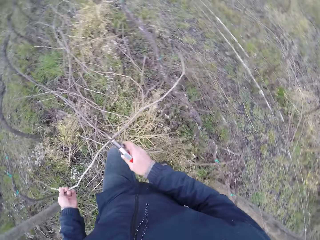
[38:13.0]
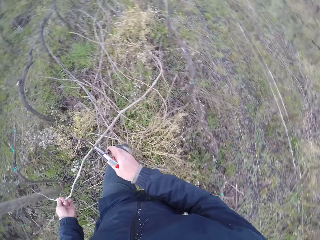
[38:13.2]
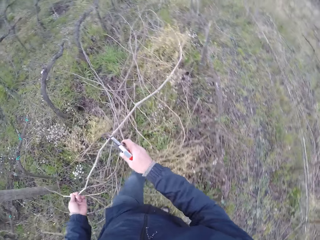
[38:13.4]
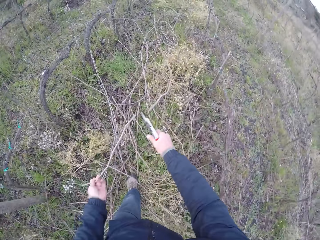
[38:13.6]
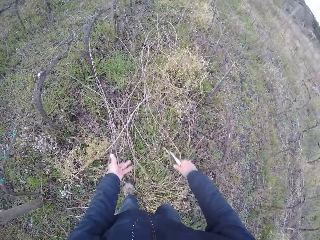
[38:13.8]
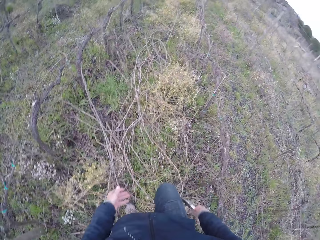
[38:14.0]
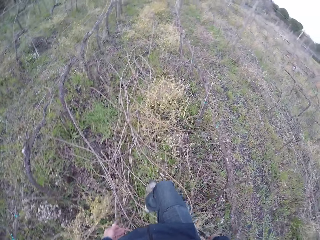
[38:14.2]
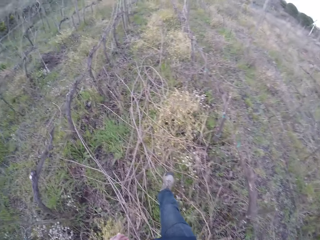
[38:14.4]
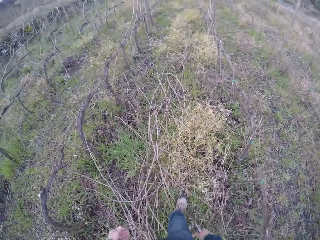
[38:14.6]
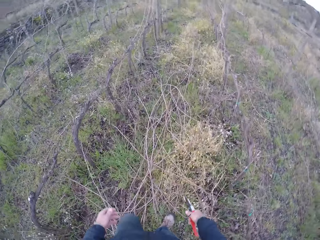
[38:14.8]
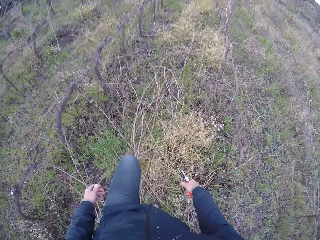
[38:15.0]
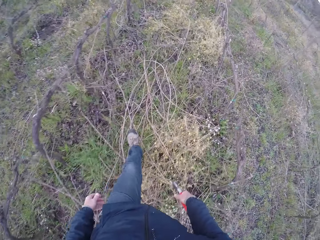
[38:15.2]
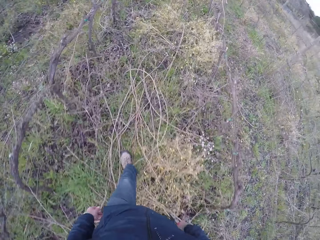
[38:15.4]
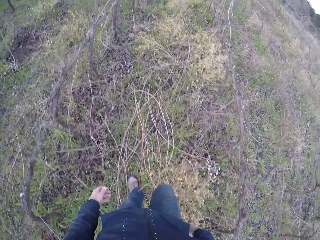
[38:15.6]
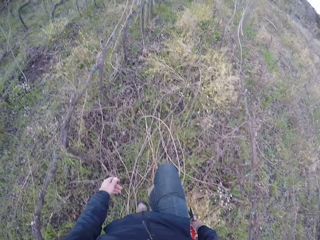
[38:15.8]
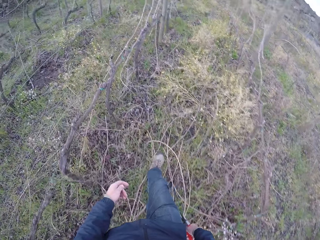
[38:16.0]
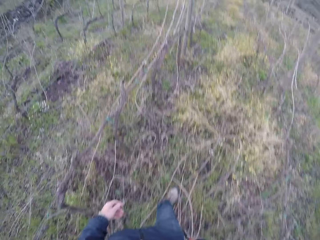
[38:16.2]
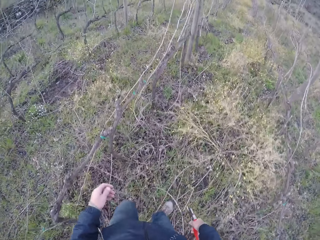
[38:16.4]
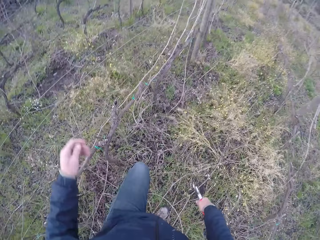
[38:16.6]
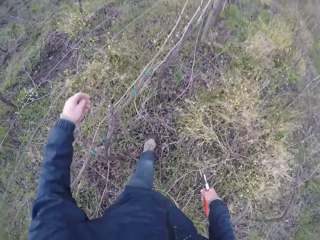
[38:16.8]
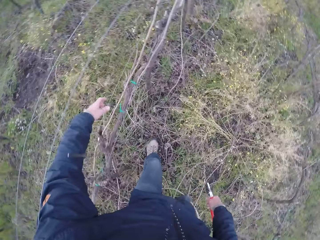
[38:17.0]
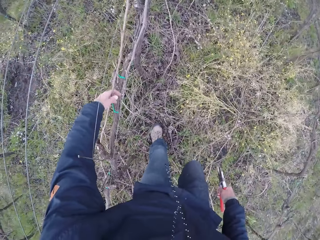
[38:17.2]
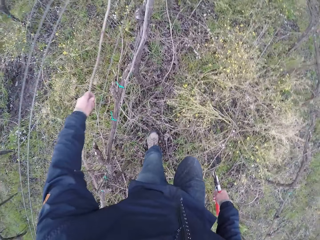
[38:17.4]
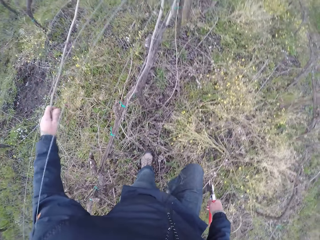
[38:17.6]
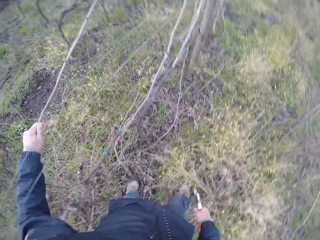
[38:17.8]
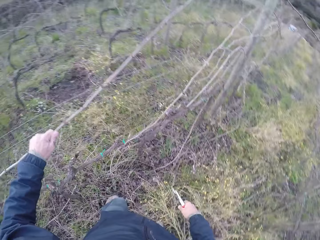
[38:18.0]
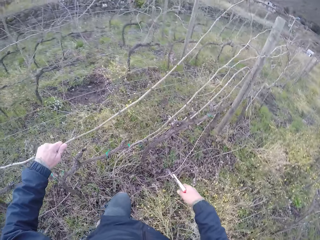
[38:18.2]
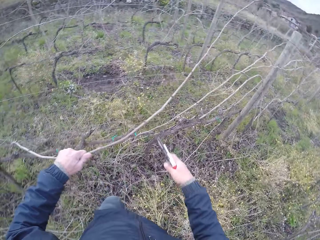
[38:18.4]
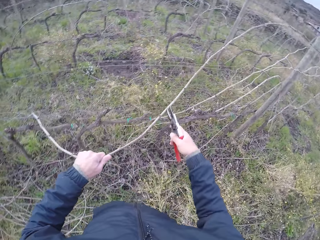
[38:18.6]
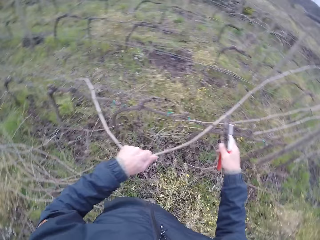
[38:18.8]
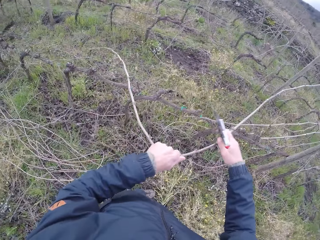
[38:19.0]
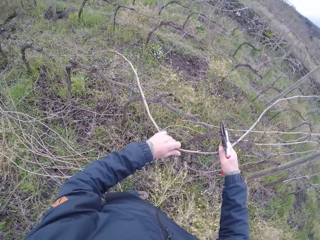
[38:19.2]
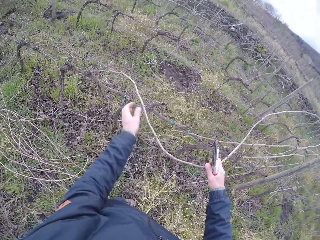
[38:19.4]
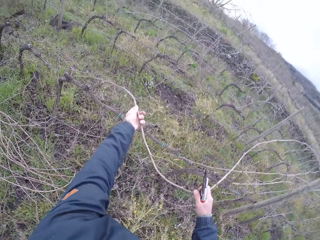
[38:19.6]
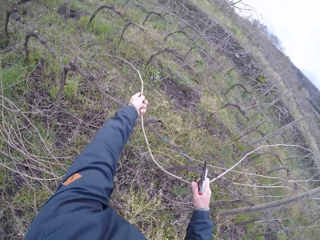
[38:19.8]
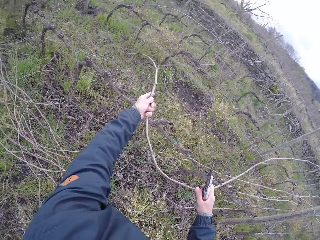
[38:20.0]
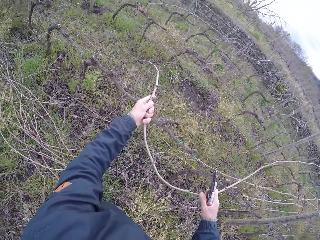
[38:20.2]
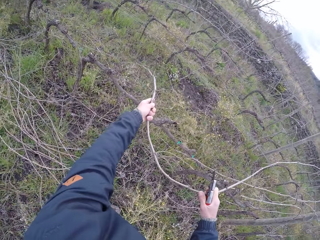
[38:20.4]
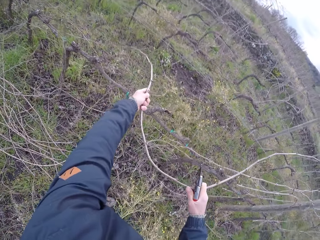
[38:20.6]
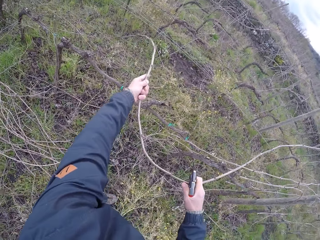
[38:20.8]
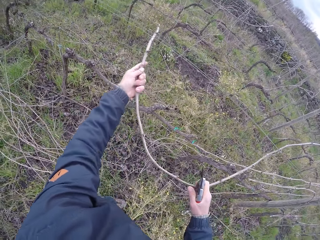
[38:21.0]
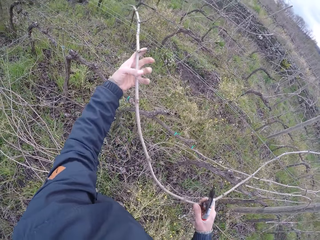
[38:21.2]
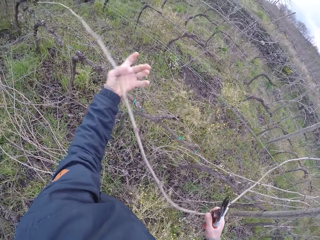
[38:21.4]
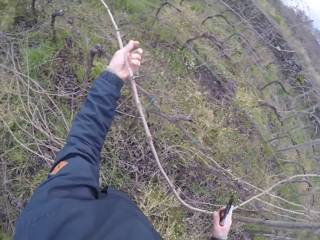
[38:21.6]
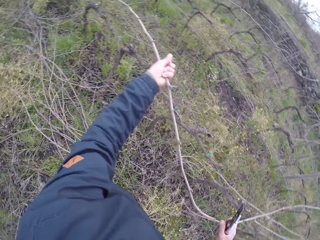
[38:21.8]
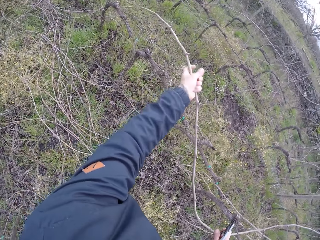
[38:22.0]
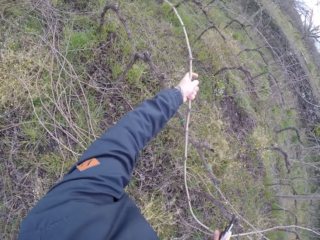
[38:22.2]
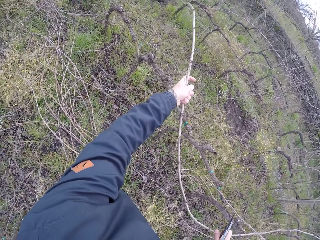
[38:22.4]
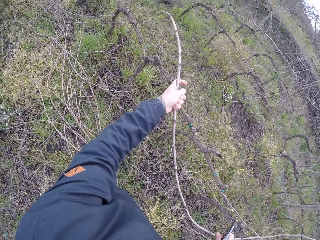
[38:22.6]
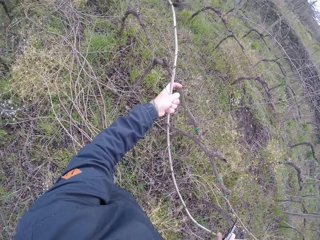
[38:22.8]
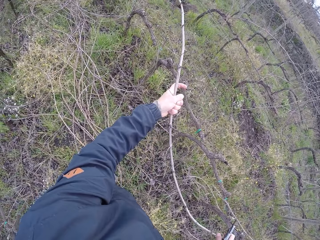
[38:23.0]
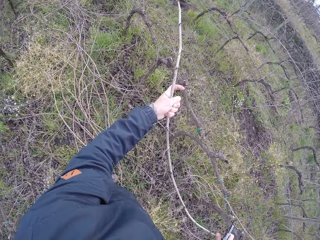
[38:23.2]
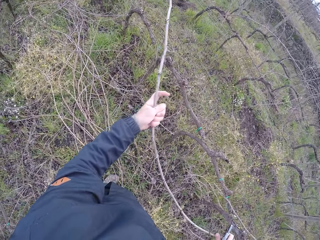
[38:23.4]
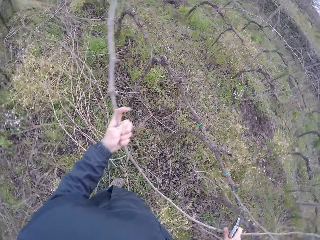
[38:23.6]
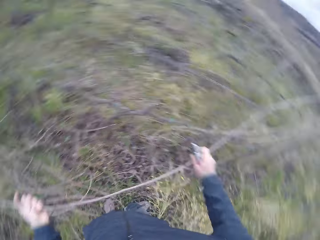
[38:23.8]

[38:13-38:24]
The camera wearer removes a twig from the fence with his left hand and the pruner in his right hand. He drops the twig on the ground with his left hand and the pruner in his right hand. He walks close to the barbed wire fence. He drags a twig on the fence with his left hand. He removes the twig from the fence with both hands. He holds the stick.

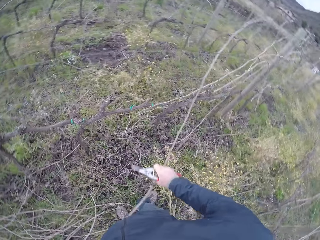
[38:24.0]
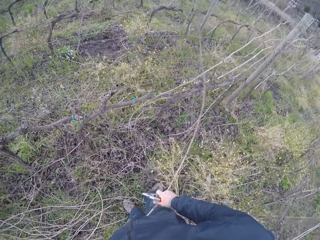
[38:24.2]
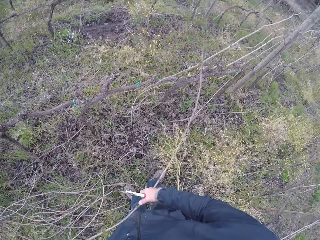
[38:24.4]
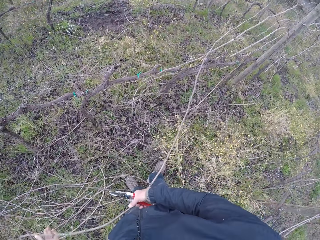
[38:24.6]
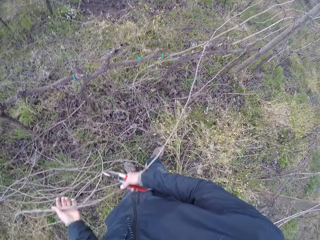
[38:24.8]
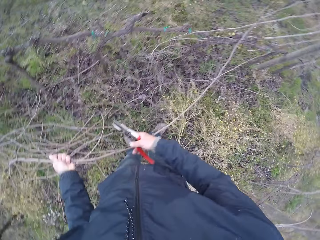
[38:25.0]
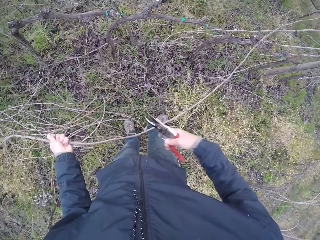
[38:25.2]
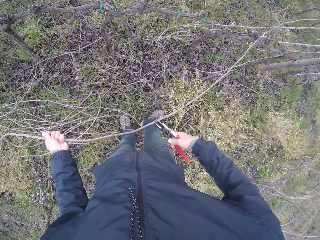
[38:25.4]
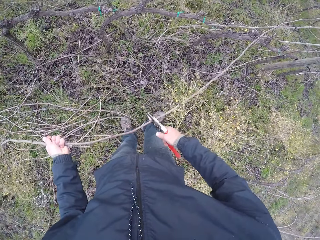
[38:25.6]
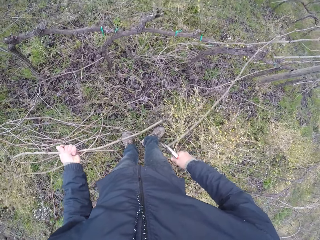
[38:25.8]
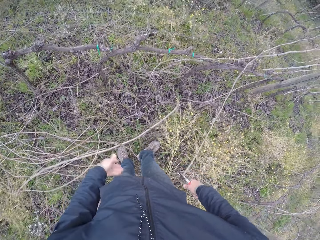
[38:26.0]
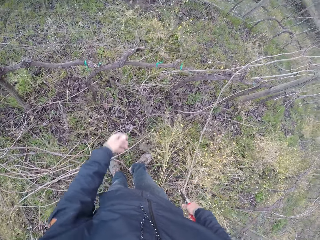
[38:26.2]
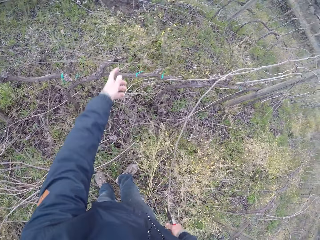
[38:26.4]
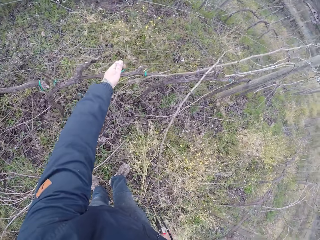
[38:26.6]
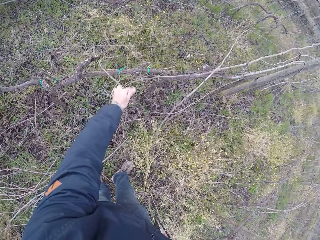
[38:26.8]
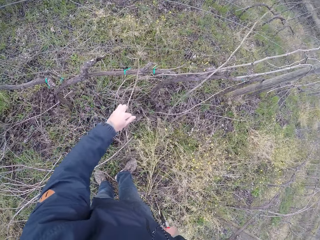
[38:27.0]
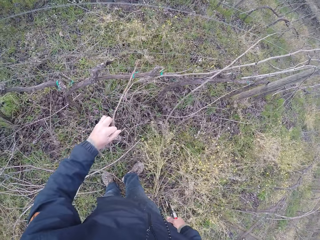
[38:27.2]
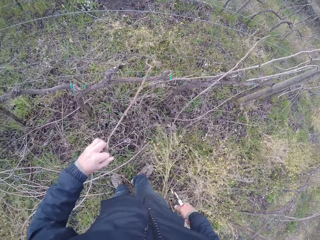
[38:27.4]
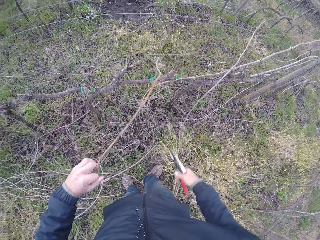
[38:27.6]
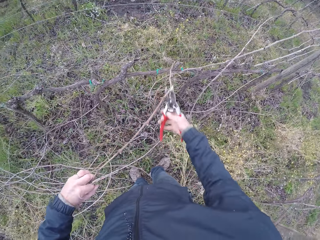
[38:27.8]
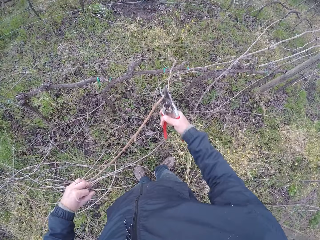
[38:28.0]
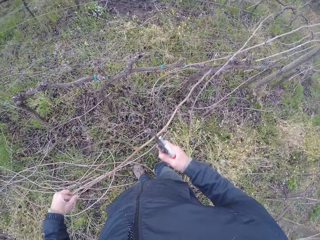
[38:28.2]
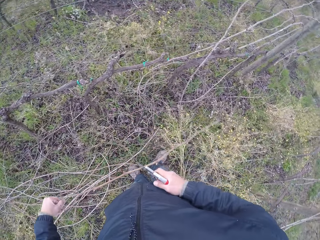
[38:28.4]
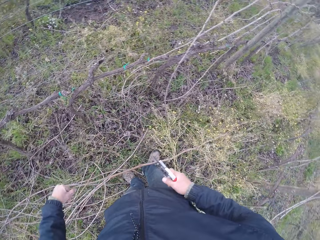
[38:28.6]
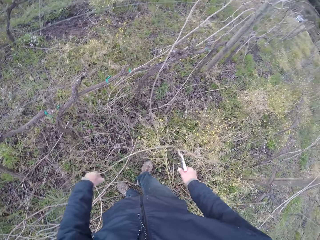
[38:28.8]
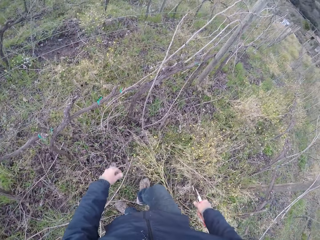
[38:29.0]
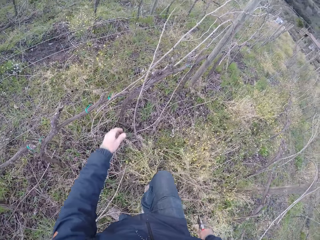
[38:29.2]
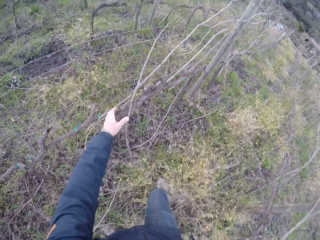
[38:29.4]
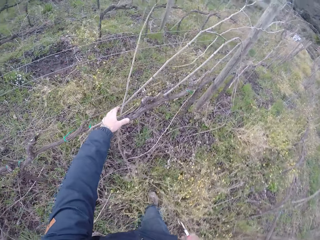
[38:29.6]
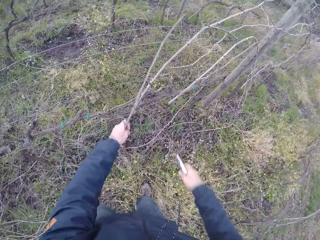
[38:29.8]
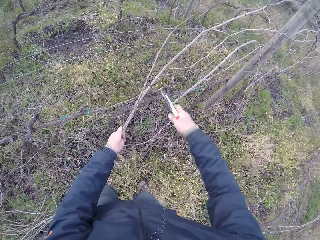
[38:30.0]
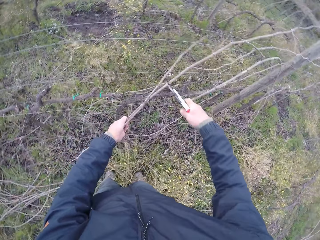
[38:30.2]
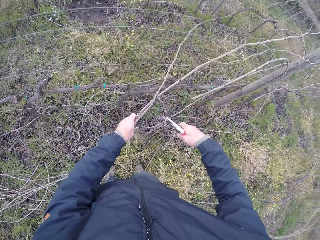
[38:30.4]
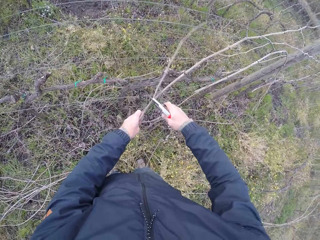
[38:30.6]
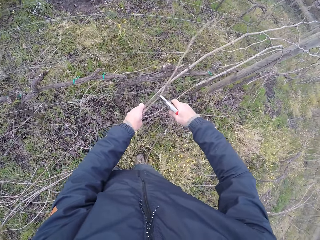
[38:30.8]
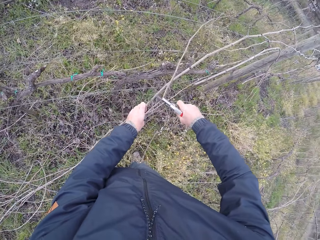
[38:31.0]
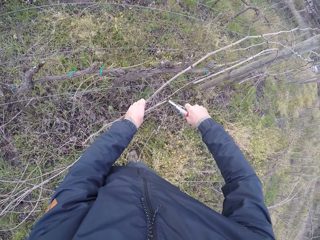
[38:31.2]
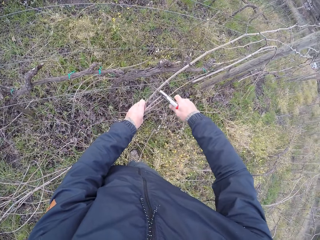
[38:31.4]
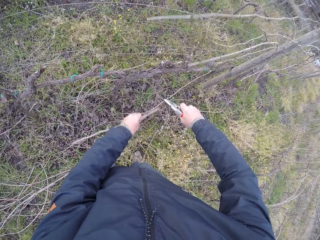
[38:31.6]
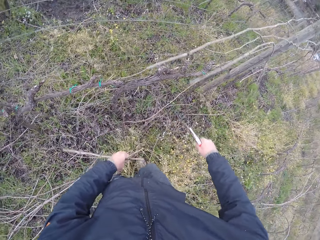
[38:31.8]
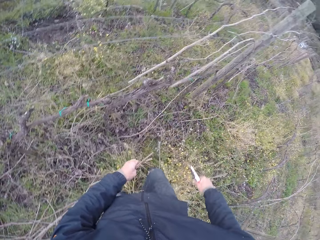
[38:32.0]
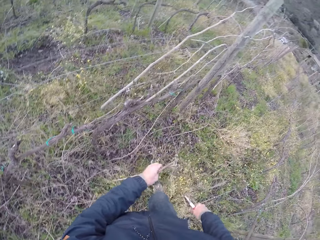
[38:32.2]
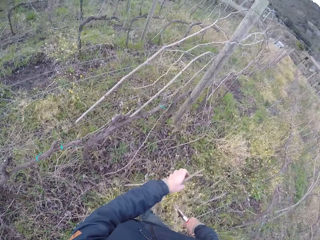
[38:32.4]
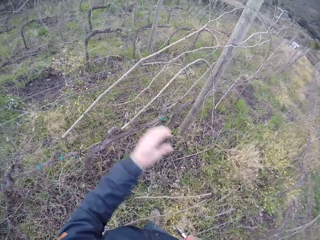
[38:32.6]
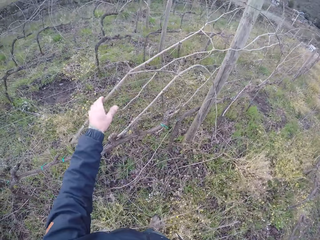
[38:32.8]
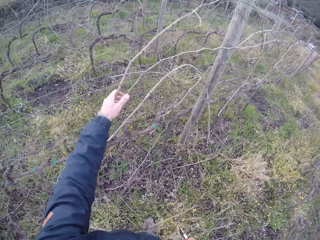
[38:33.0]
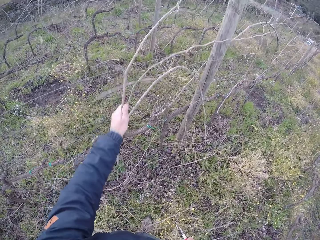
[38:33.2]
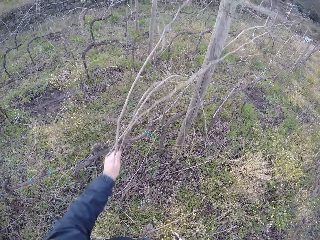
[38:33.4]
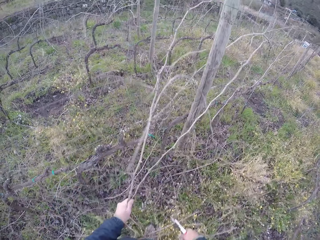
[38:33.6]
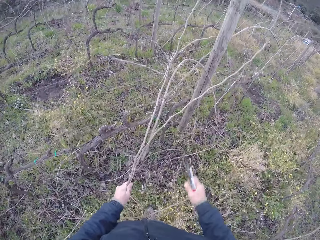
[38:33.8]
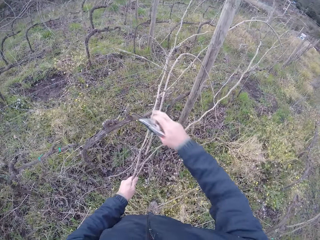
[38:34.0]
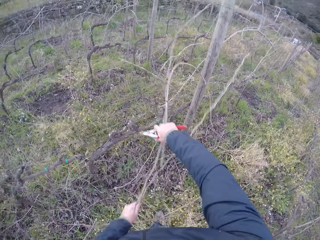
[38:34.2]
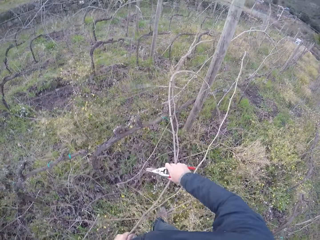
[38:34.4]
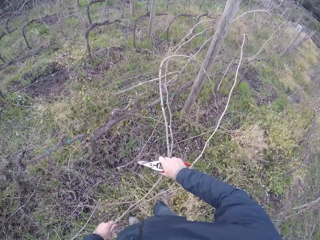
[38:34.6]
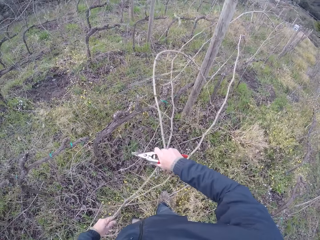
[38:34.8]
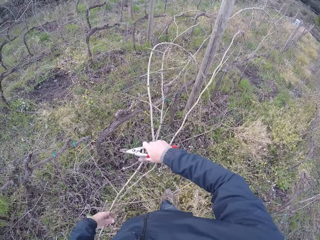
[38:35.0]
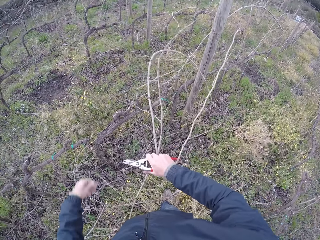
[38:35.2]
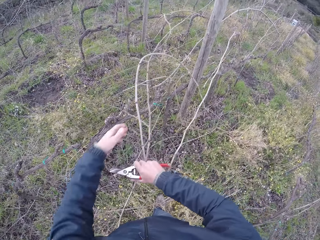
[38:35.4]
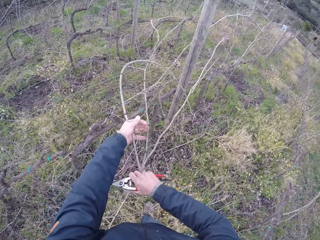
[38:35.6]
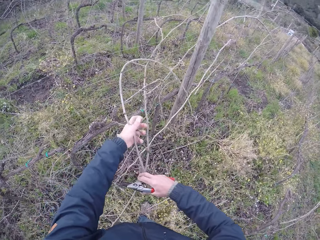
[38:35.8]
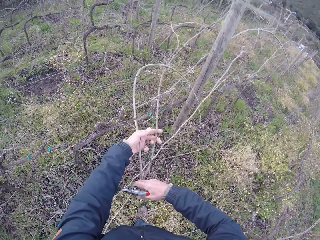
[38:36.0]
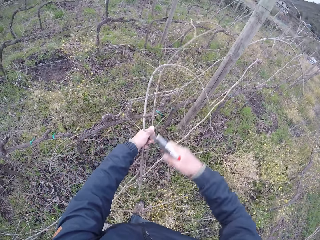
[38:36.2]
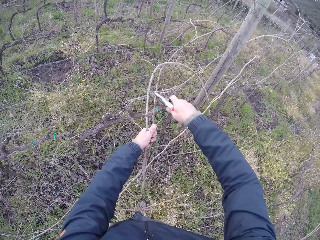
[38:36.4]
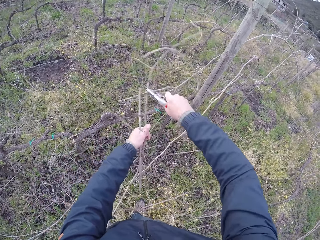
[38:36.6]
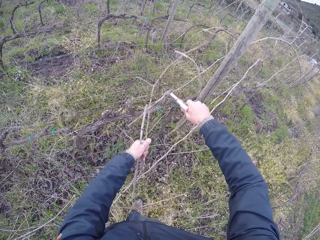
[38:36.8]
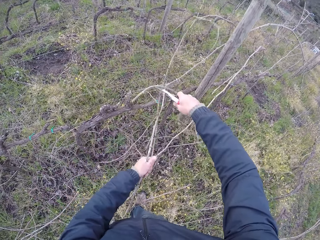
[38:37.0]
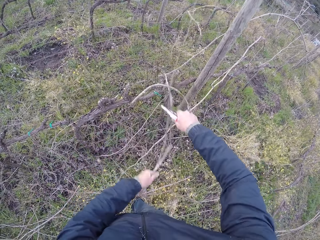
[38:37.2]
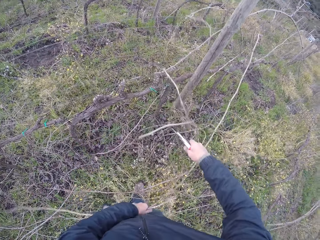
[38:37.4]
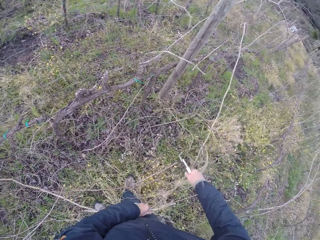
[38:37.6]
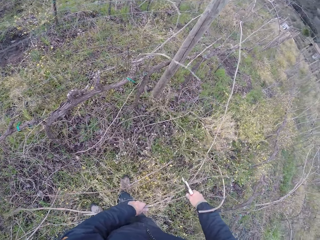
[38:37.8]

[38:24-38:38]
The camera wearer cuts the twig with the pruner in his right hand. He drops the stick on the ground. He drags a twig on the fence with his left hand. He cuts the twig with the pruner in his right hand. He drops the stick on the ground. He holds two twigs on a fence with his left hand. He cuts the twigs with the pruner in his right hand. He drops the twigs on the ground with his left hand. He drags some twigs on the fence with his left hand. He drags the twig on the fence with both hands. He cuts the twig with the pruner in his right hand.
